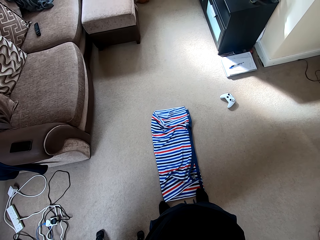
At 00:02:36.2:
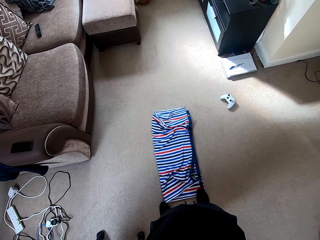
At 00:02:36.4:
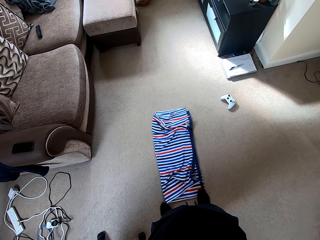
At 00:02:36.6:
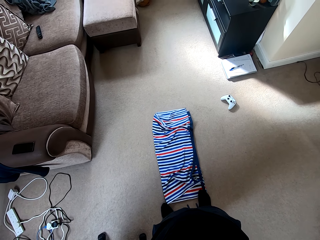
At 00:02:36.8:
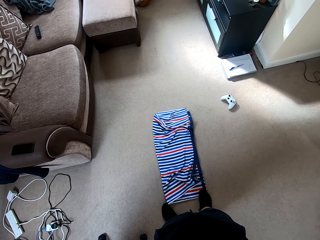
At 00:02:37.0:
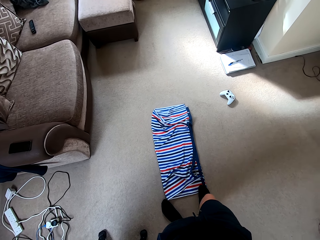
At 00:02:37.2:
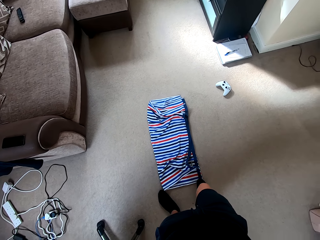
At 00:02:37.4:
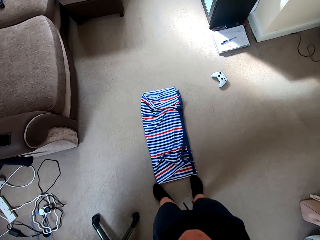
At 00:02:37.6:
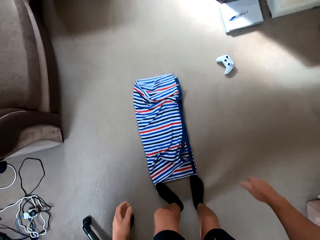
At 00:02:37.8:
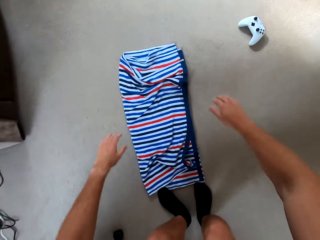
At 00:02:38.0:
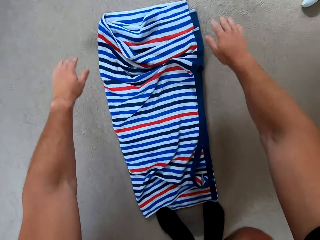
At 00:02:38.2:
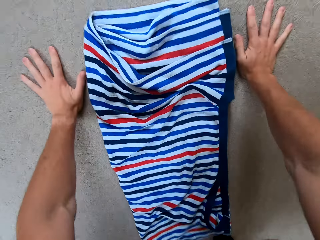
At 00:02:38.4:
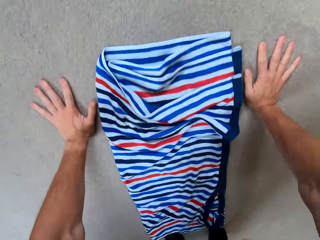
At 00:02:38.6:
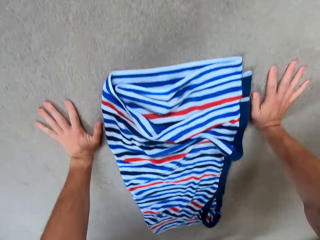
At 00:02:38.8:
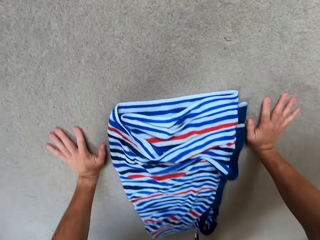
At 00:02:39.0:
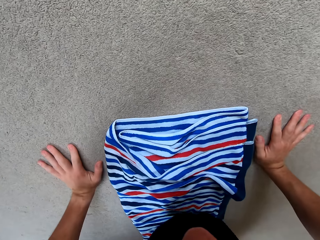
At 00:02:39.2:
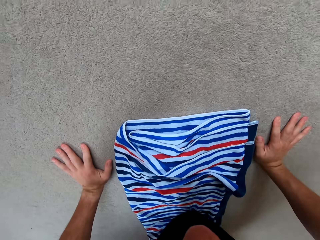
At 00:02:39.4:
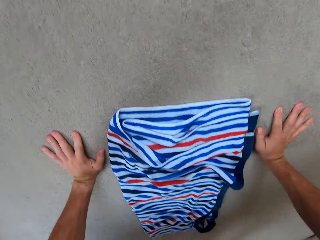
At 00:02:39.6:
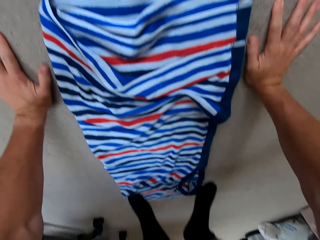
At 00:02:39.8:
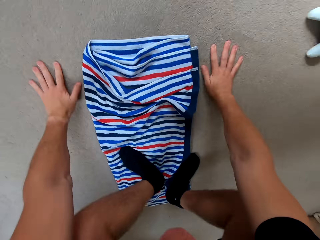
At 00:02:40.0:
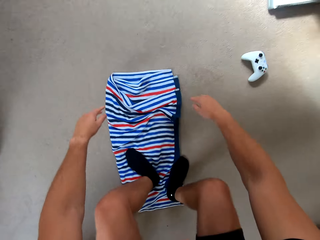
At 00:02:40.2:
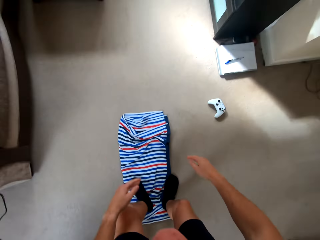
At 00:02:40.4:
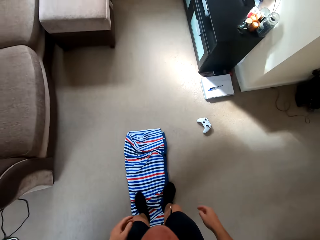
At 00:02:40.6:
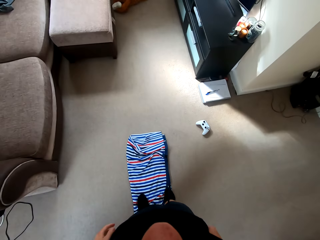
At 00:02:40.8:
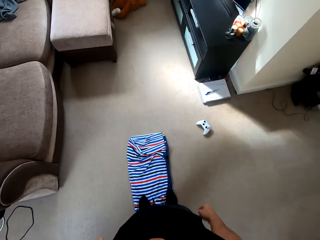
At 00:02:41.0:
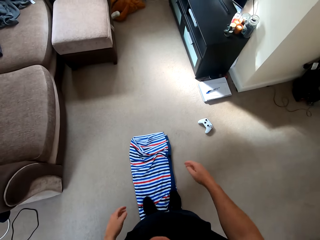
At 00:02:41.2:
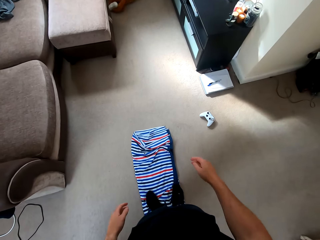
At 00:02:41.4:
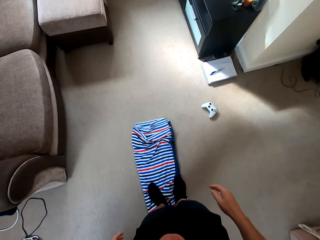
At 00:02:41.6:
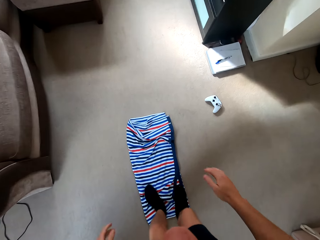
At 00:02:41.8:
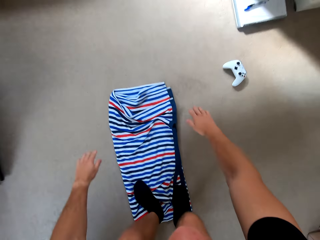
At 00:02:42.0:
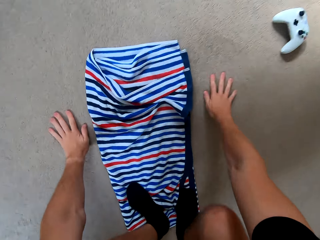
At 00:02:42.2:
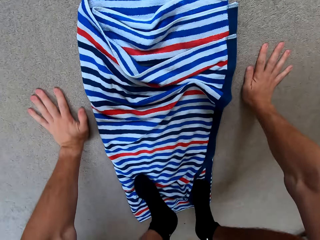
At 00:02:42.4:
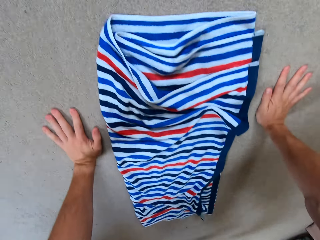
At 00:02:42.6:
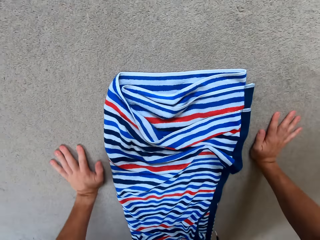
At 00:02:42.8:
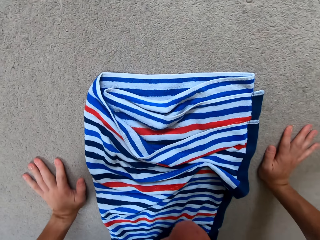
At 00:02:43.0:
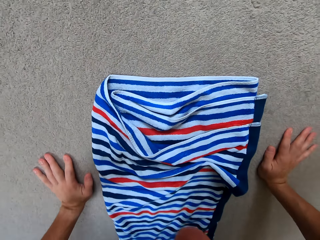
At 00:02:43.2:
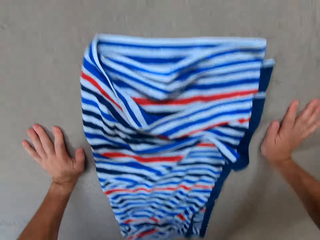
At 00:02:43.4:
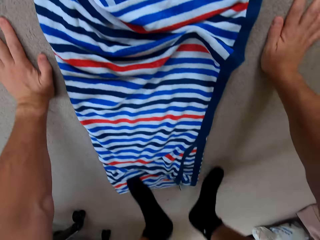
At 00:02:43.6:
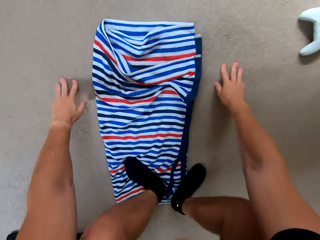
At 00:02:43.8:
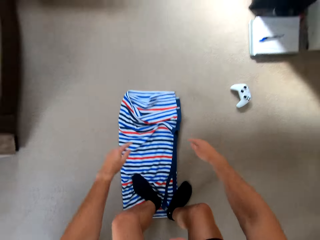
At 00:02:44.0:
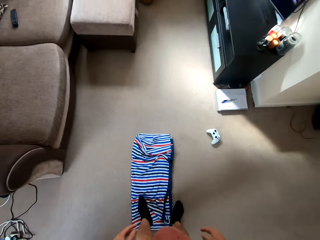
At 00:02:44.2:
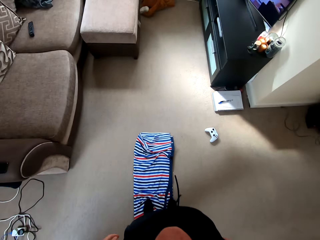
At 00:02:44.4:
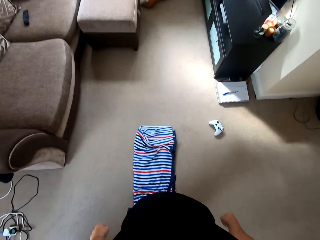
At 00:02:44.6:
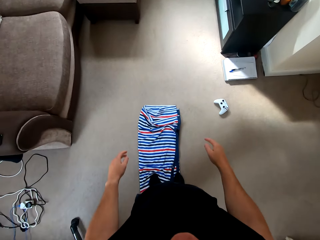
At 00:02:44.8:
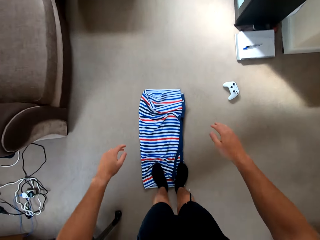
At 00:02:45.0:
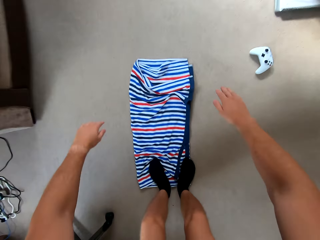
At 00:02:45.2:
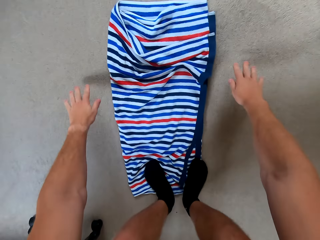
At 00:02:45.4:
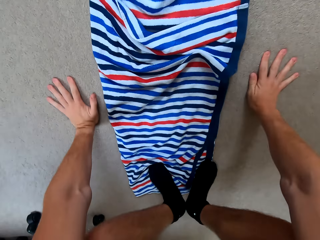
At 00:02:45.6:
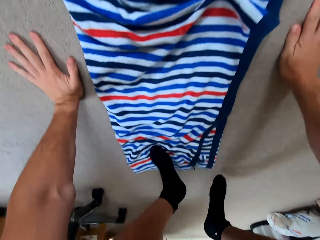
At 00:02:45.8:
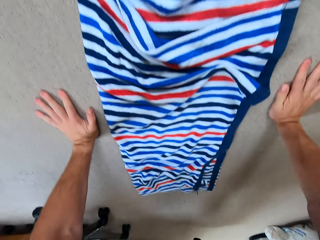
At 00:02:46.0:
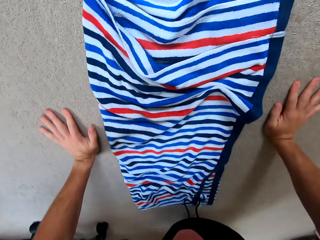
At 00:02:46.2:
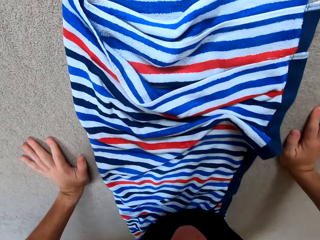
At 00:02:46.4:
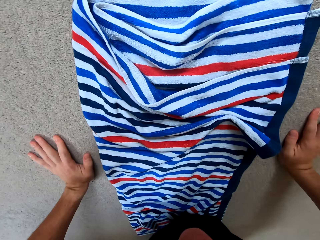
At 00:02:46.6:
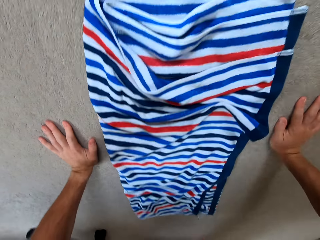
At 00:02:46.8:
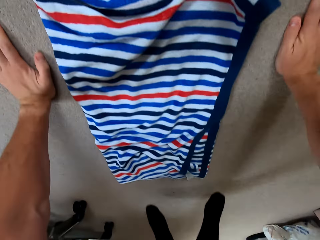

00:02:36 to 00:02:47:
The camera wearer does the stand-ups. They bend down.

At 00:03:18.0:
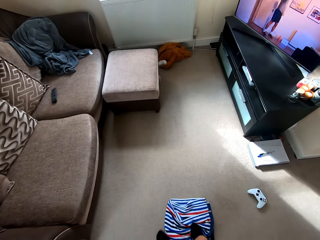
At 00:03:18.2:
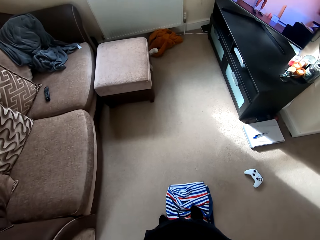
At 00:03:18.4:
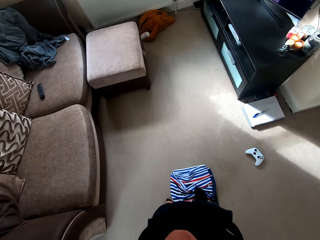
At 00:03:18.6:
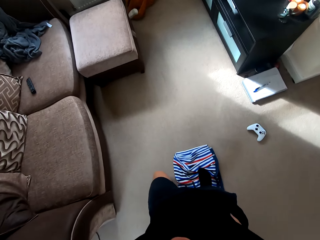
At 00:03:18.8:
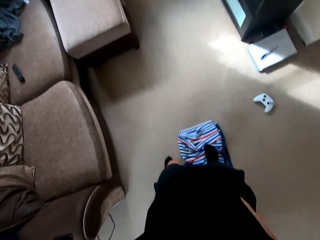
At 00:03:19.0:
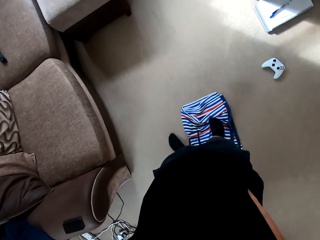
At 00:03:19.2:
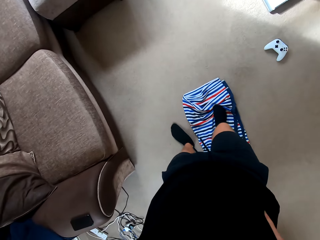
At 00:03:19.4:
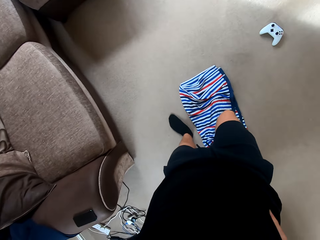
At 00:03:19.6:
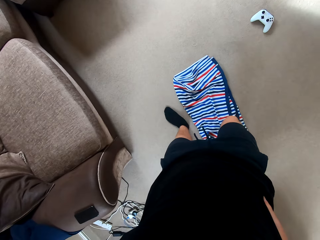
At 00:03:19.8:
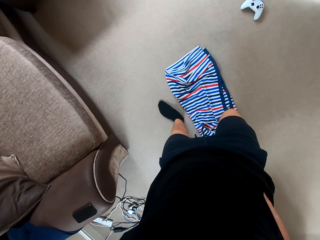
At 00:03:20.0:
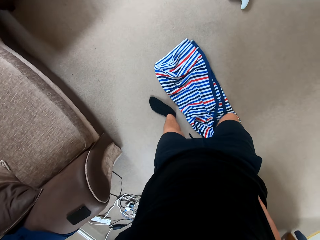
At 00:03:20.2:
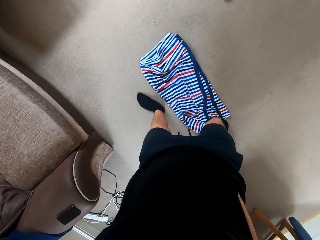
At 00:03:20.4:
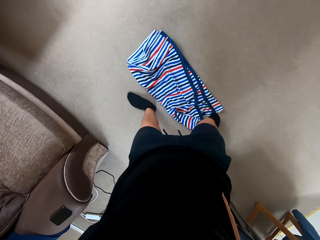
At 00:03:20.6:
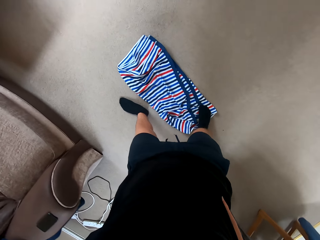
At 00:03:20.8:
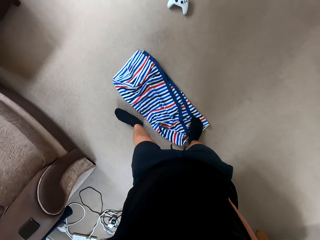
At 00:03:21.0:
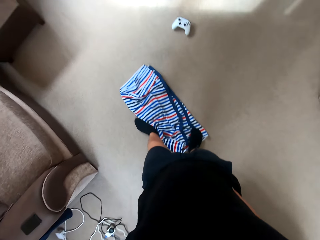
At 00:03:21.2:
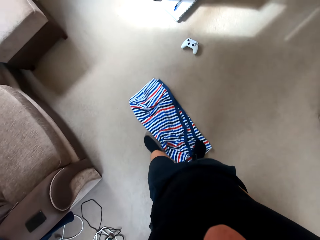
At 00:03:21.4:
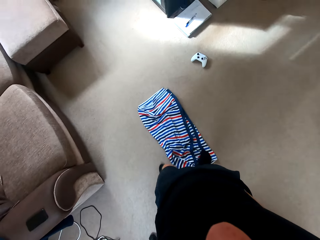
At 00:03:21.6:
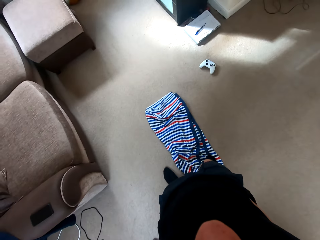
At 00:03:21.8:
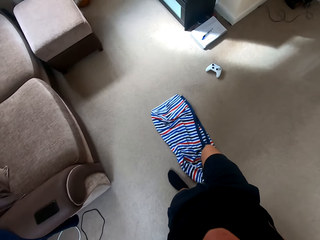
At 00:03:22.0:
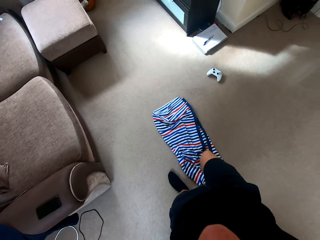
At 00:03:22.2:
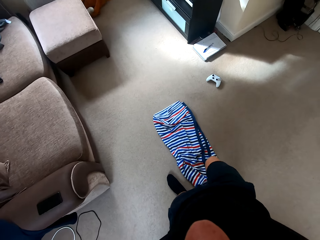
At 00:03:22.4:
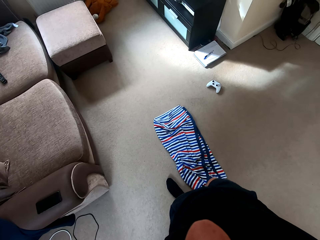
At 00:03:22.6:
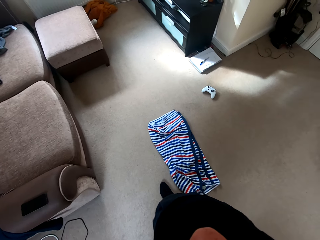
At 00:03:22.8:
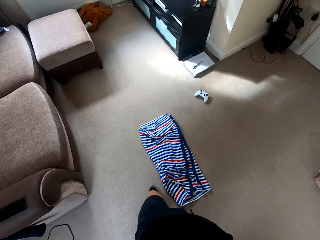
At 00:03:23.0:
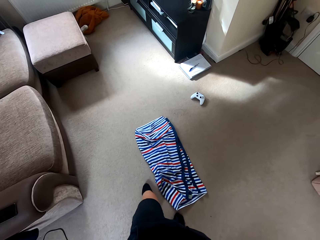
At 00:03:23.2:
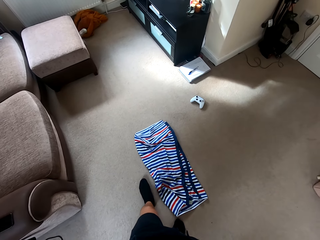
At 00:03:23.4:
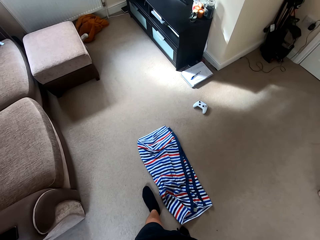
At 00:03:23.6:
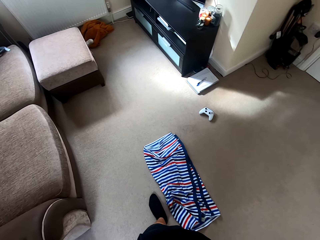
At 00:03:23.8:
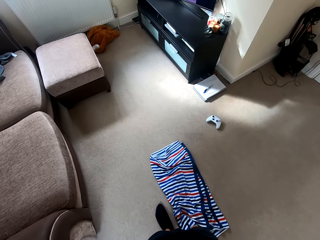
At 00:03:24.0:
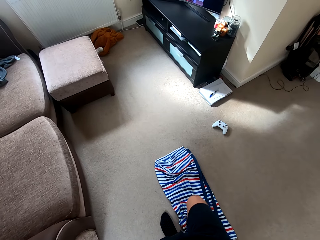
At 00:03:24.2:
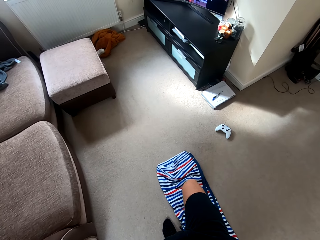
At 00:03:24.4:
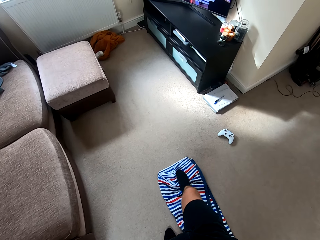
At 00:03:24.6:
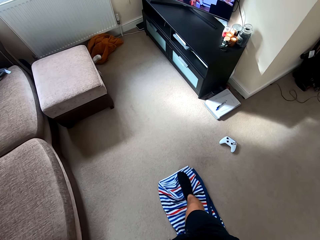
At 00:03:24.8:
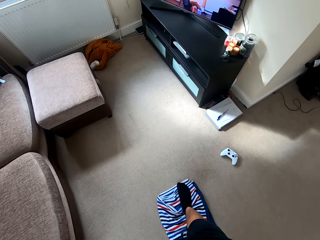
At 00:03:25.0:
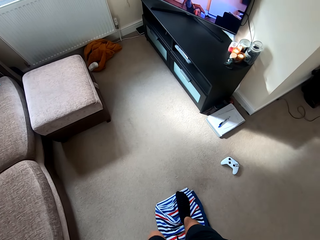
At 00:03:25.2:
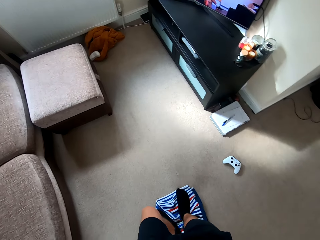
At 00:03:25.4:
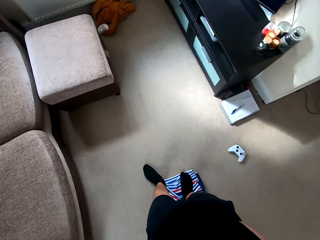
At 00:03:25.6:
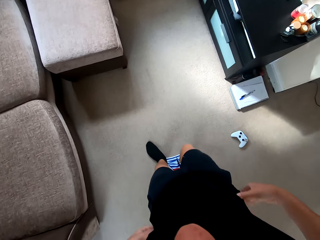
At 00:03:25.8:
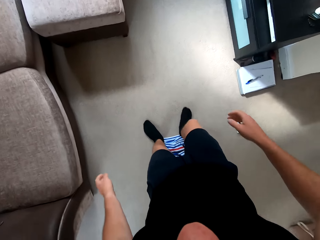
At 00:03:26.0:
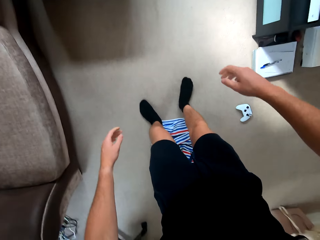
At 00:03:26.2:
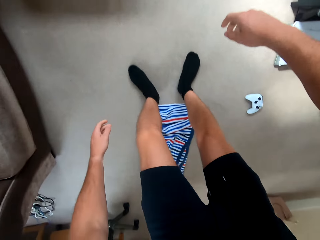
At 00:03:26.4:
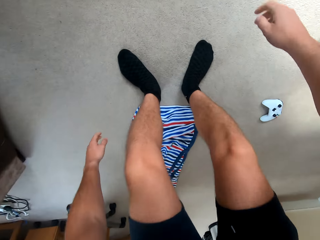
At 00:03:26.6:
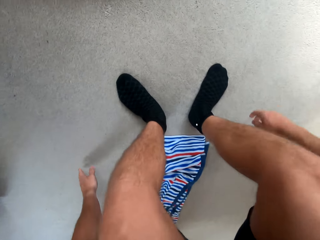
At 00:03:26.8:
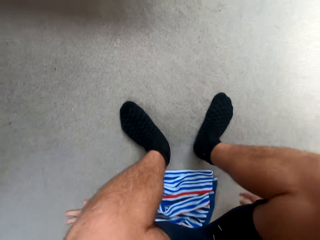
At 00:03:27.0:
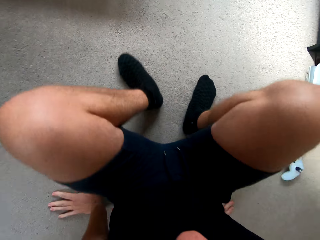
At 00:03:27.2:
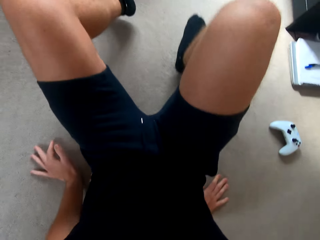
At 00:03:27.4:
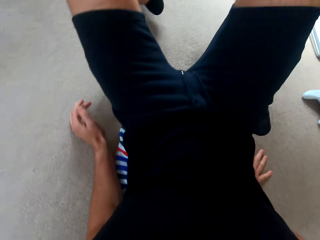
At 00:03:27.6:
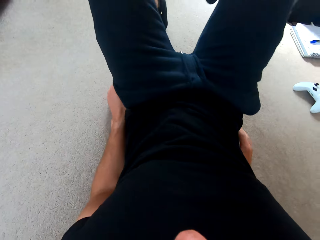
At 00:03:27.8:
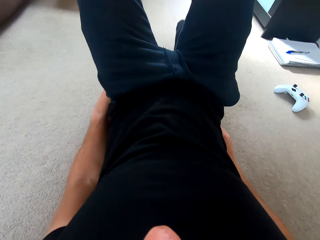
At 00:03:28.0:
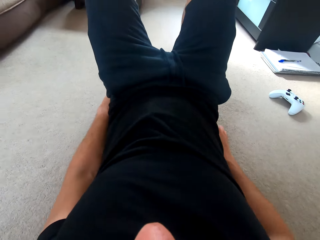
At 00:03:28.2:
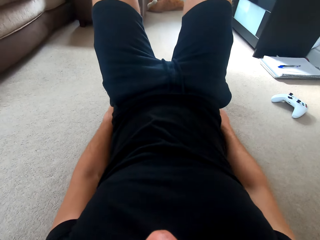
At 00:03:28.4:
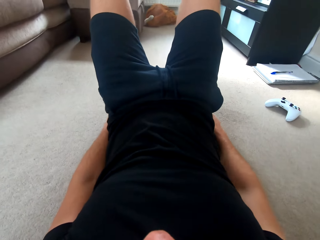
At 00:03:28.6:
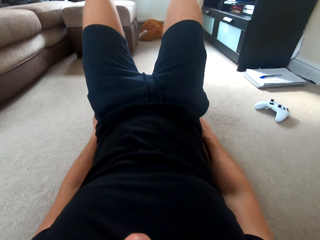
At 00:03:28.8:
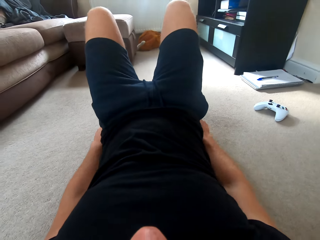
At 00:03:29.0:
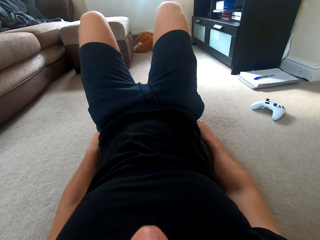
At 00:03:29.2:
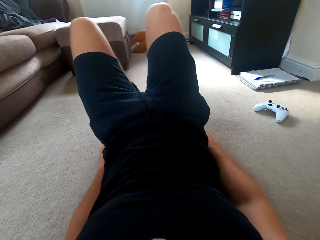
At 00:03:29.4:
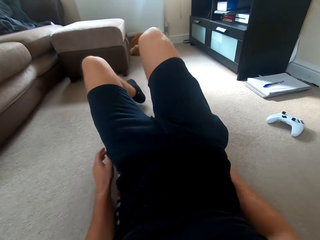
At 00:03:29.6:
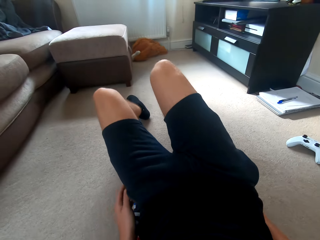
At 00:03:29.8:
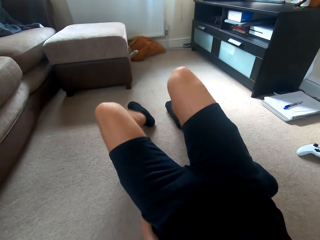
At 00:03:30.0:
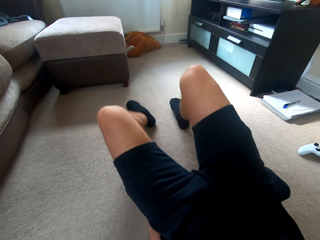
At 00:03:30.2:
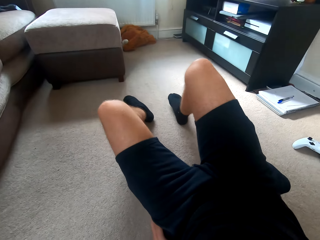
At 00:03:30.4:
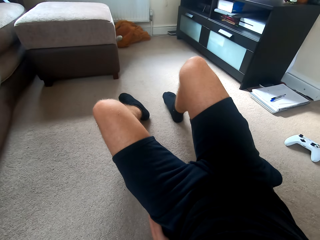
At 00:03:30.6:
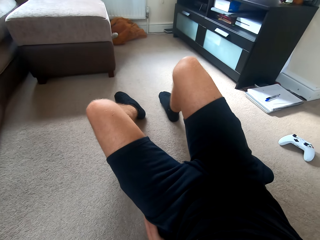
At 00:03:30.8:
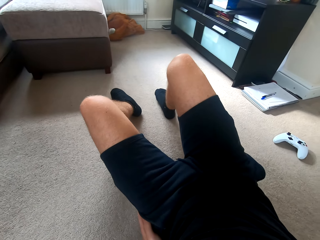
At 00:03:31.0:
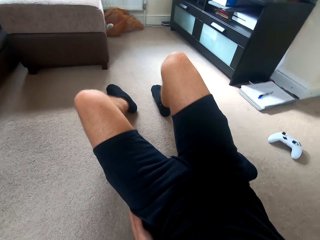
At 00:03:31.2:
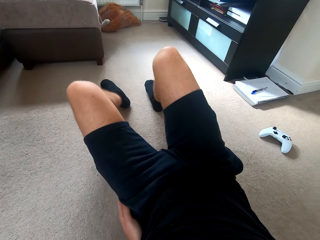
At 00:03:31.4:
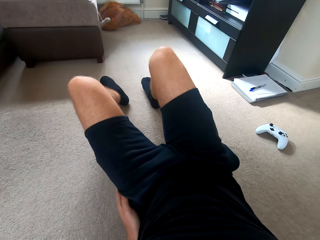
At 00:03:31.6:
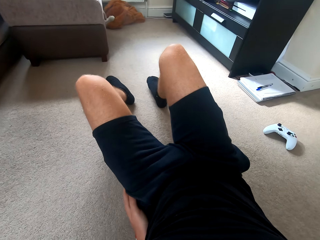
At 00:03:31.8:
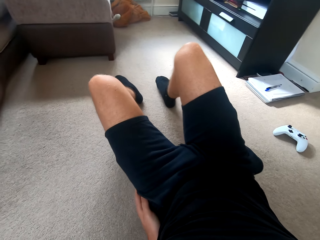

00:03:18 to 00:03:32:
The camera wearer watches the television. They lie down on the floor. They sit down. They move.
